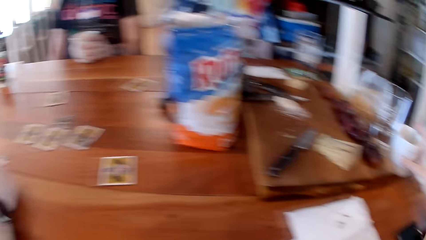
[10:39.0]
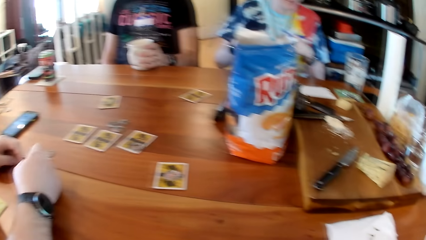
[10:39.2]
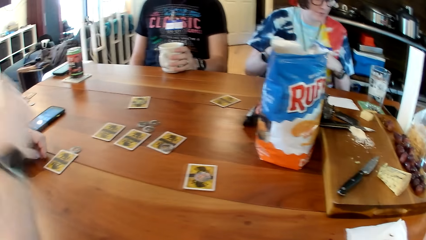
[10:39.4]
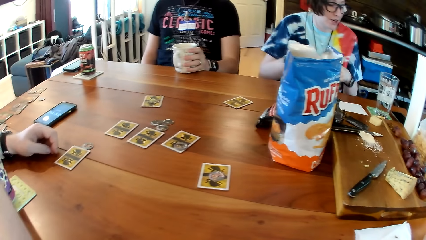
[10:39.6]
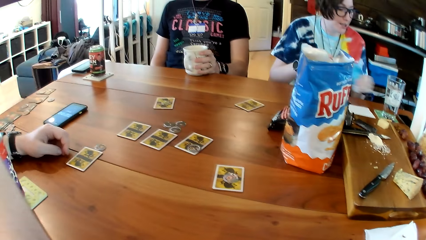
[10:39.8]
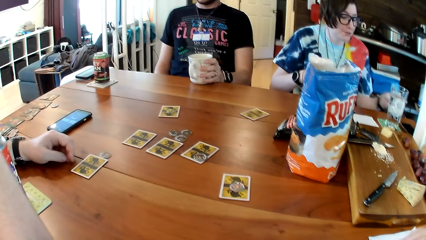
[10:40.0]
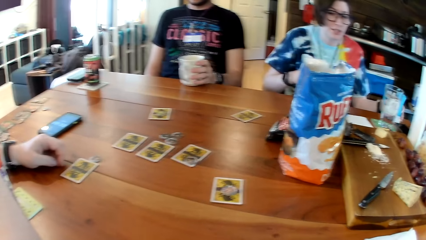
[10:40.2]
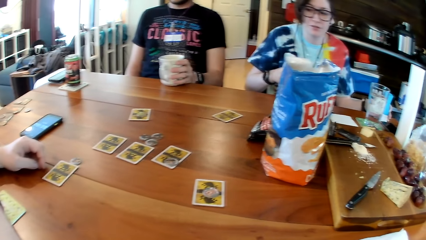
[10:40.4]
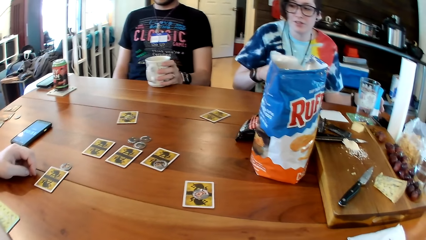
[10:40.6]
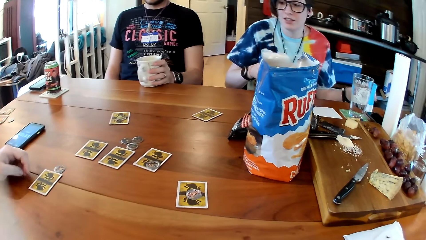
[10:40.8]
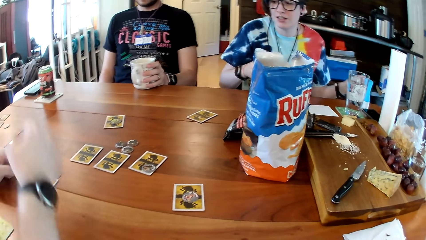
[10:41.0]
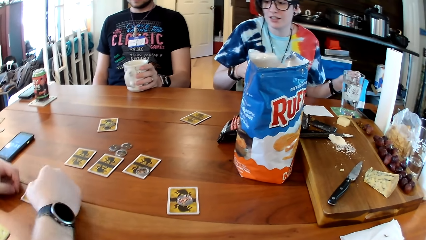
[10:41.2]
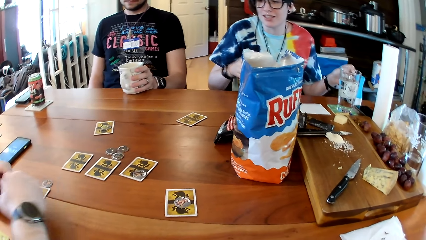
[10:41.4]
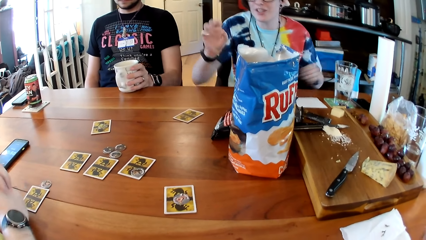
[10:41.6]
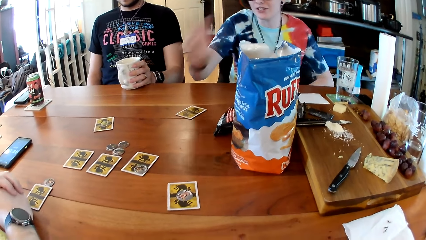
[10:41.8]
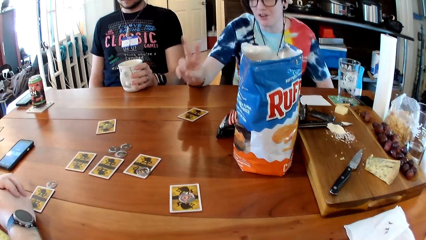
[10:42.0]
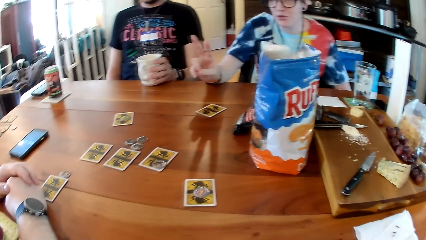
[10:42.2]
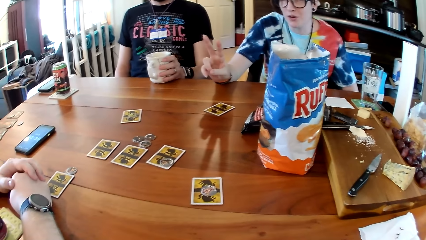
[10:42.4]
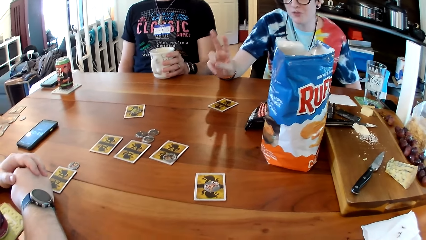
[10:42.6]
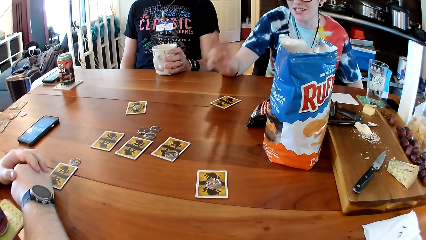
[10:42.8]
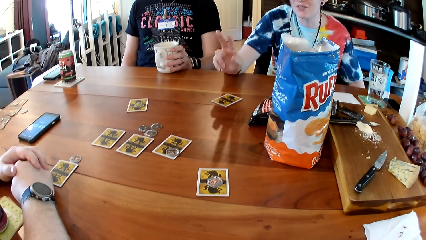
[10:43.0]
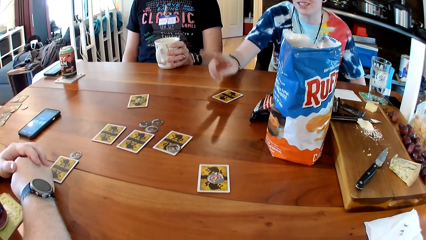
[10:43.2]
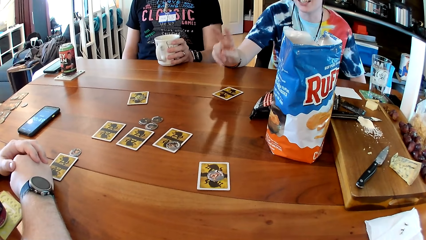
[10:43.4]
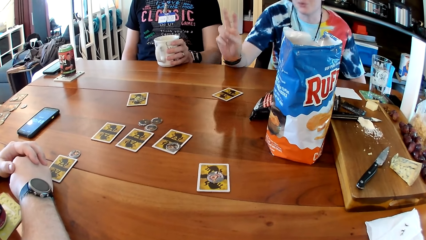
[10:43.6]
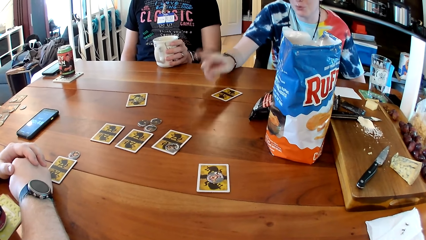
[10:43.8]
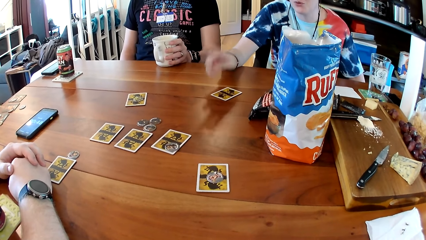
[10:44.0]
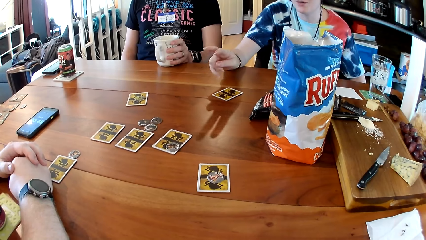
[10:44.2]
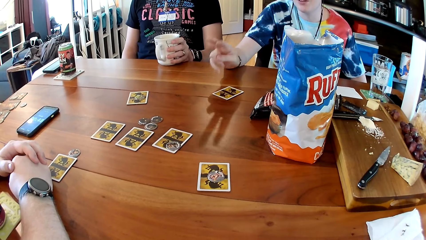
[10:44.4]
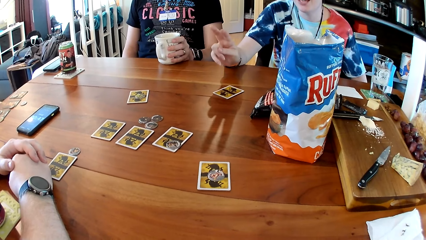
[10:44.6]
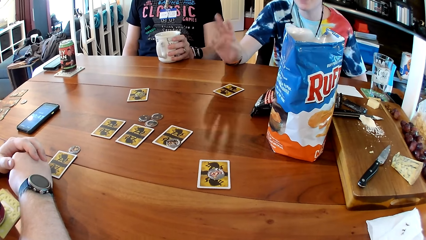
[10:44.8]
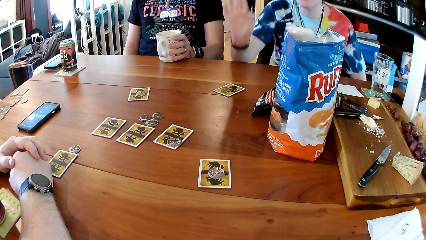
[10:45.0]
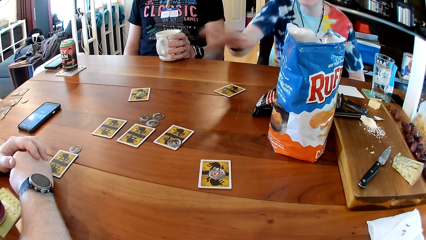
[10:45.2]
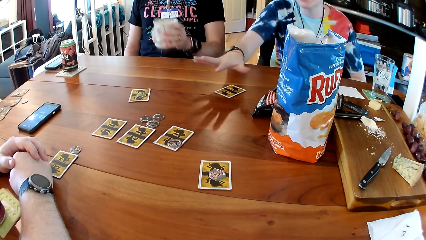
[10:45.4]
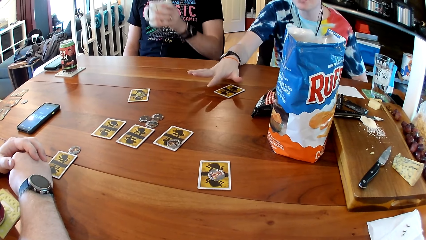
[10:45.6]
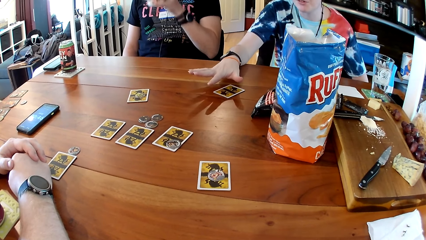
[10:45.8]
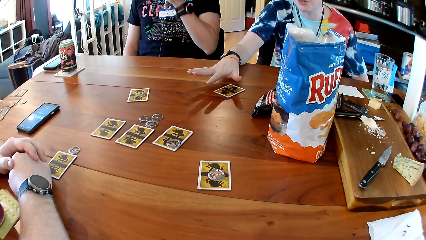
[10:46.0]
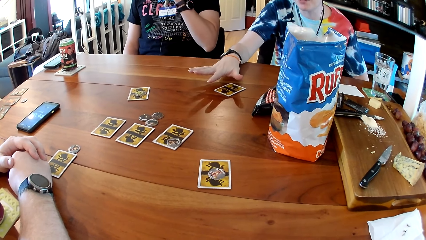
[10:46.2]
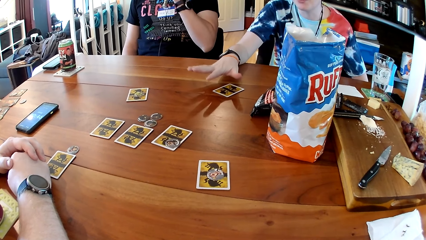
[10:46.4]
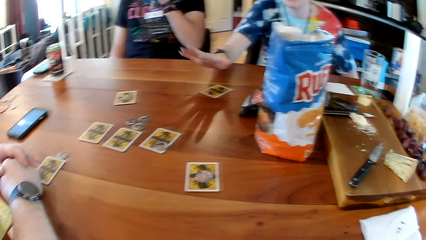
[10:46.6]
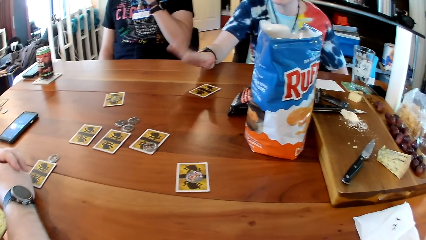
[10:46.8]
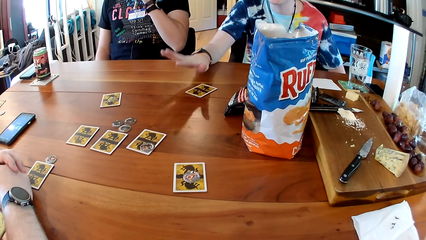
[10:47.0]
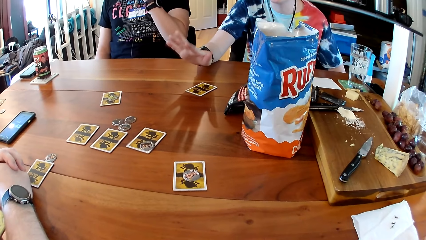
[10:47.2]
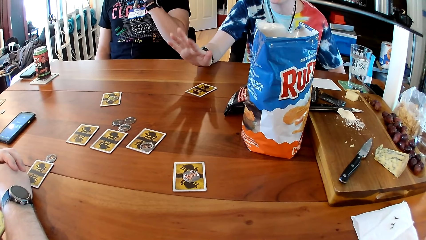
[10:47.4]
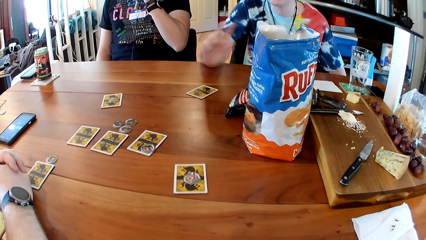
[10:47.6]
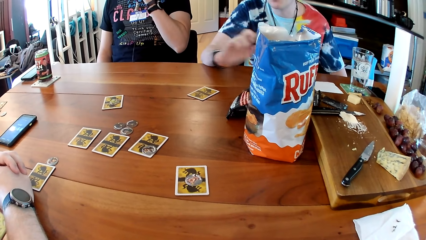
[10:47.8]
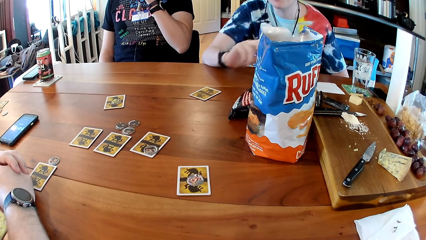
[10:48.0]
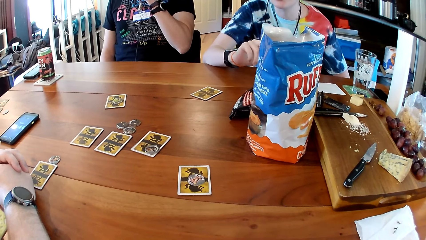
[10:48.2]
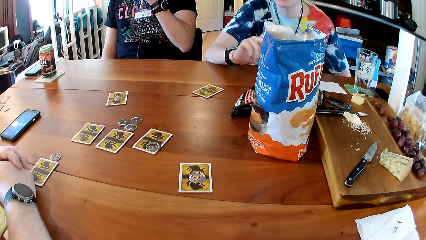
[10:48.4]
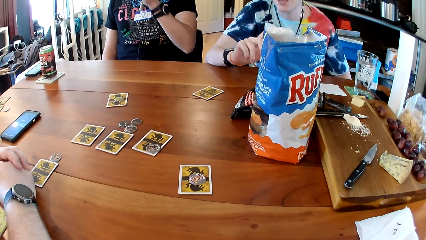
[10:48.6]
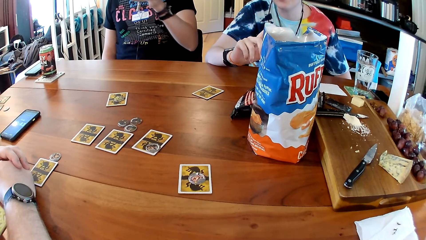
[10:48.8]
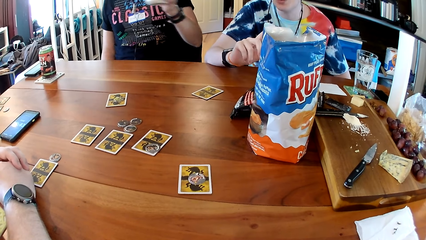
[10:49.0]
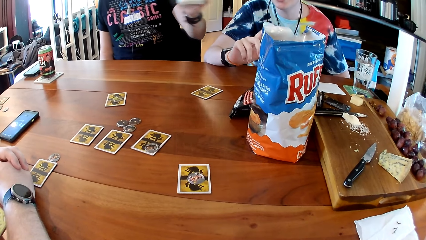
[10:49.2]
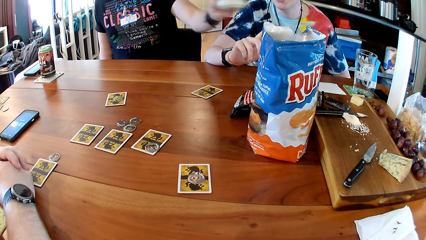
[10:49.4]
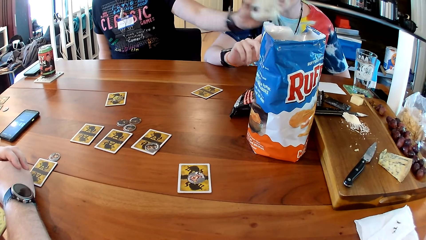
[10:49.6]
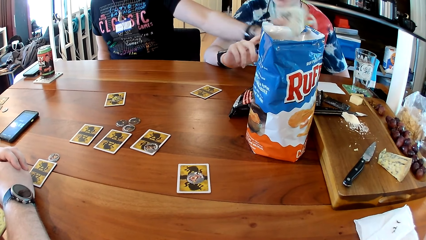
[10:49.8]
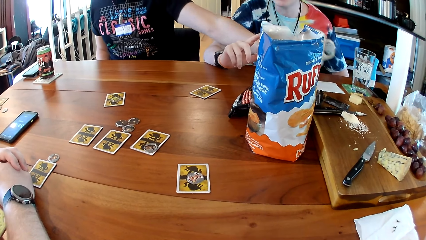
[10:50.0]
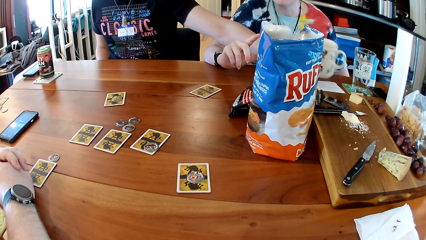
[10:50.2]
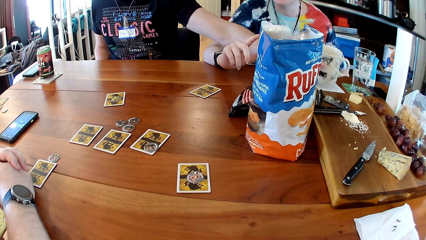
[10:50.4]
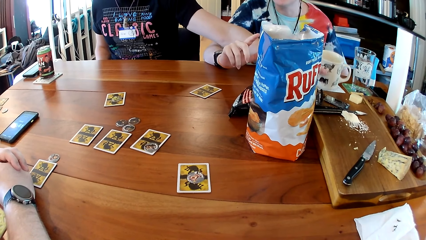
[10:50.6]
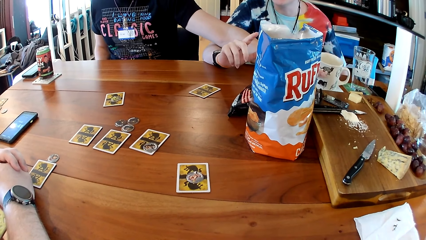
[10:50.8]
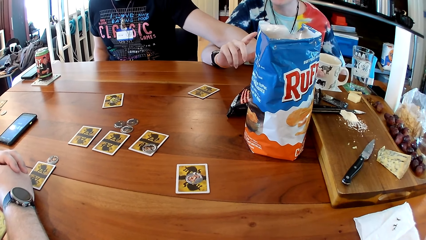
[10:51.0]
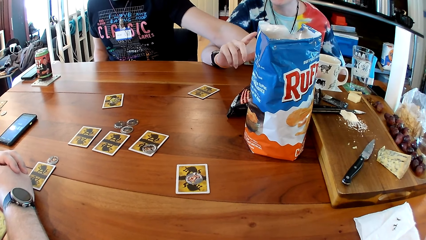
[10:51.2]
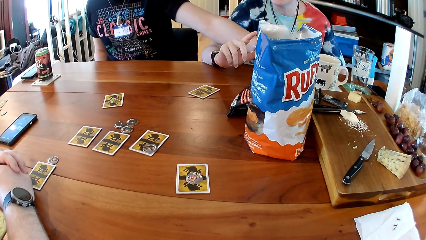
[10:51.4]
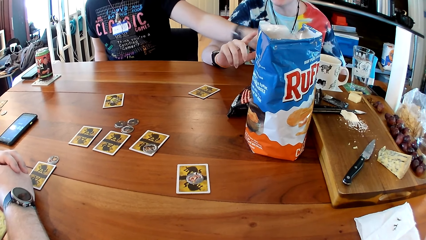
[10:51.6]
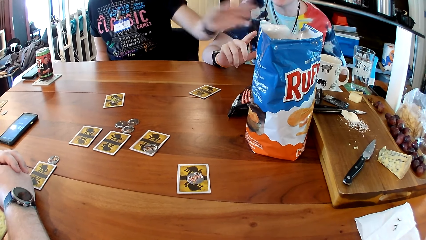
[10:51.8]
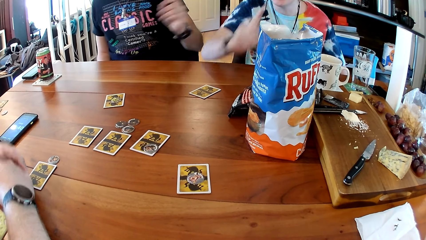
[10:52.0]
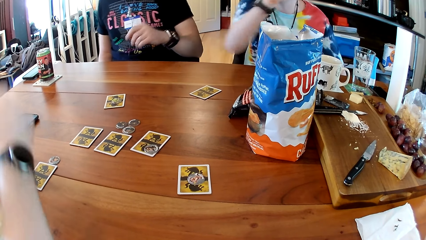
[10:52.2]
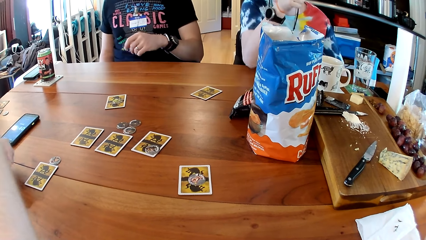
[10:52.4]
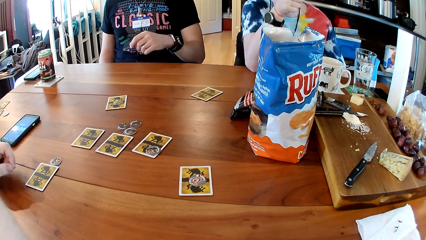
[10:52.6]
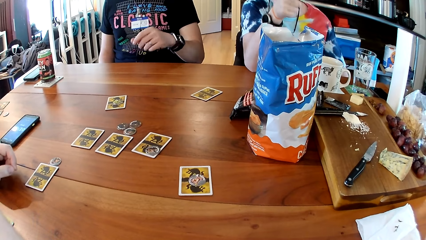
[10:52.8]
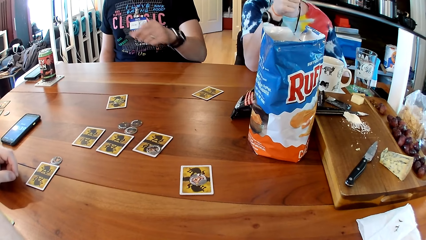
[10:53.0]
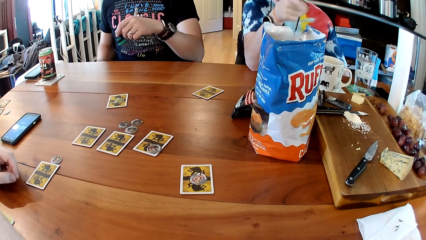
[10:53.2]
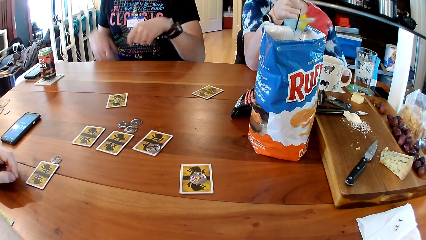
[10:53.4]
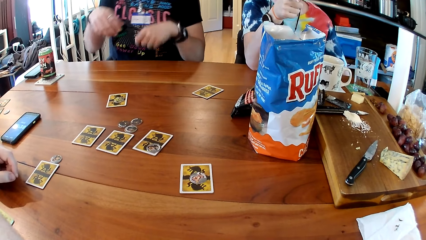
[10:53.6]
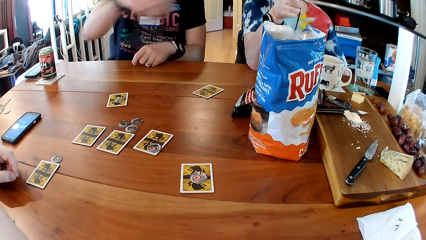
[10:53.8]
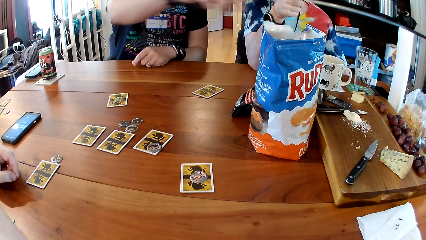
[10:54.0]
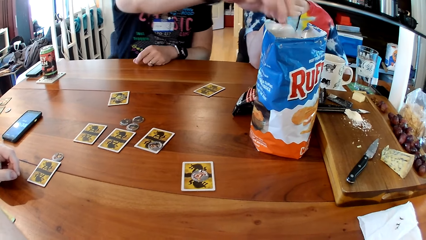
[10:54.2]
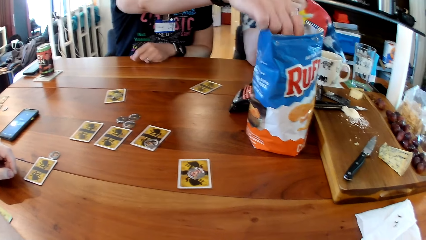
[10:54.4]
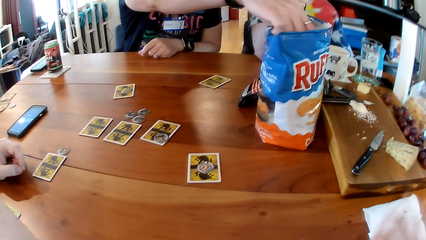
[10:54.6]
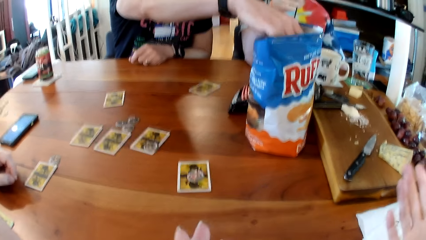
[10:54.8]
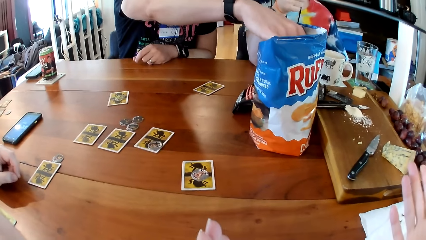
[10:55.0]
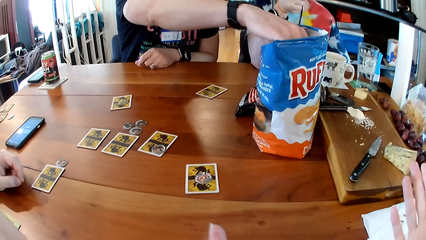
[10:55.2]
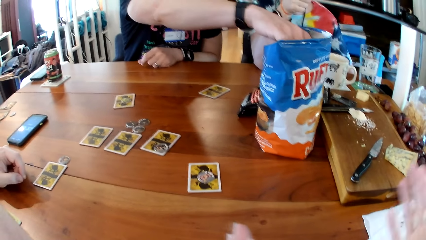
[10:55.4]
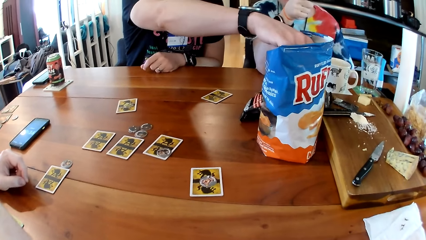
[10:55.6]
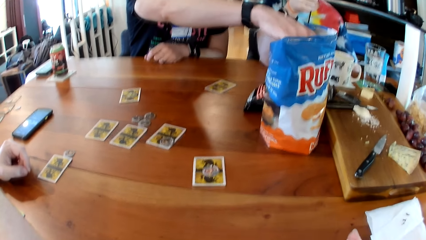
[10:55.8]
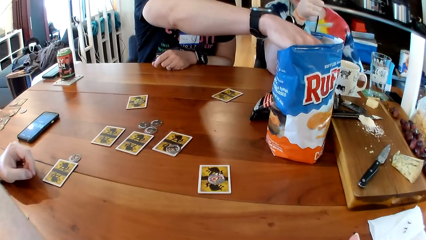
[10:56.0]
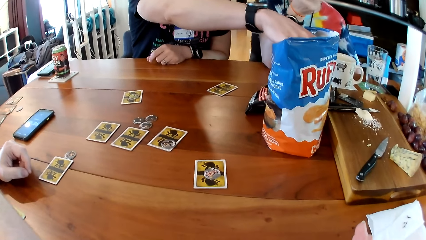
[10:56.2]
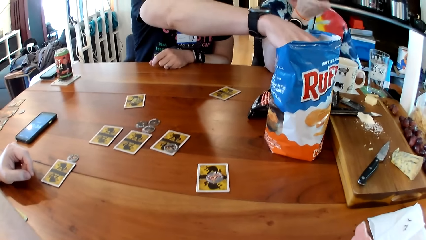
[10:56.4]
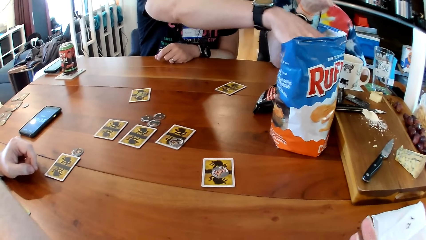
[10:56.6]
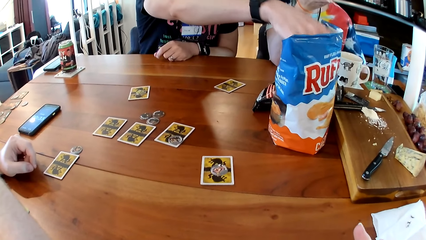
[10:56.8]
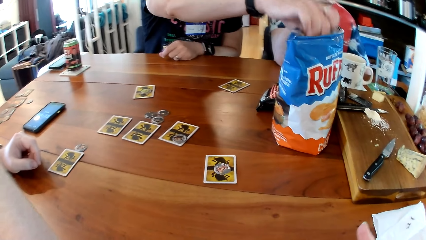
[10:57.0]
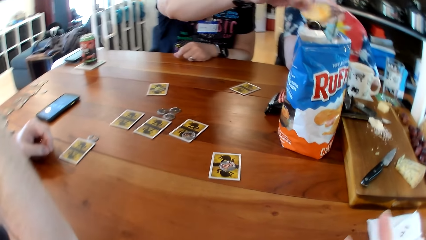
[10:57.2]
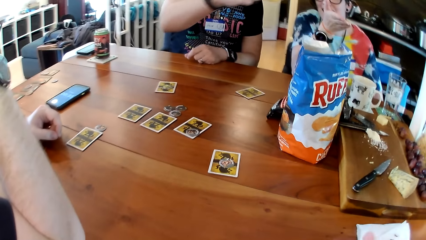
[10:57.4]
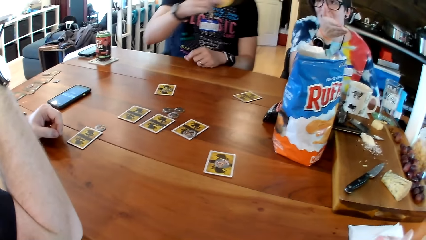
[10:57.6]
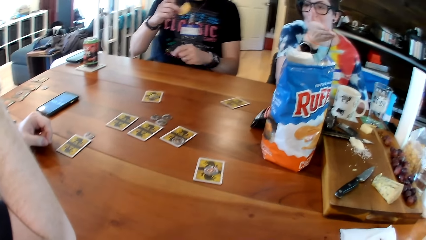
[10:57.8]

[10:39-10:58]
The woman passes the container from her right hand to her left hand. The woman talks to a man. The woman drops the container on the table with her left hand. The man picks the cup of tea from the table with his left hand and drinks tea from the cup in his left hand. The man drops the cup on the paper towel on the table with his left hand. The man picks a potato chip from a bag on the table with his right hand.
